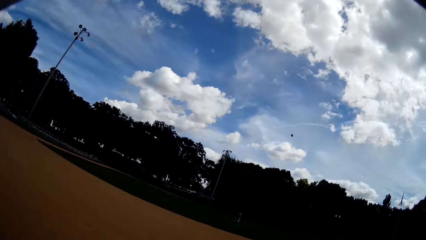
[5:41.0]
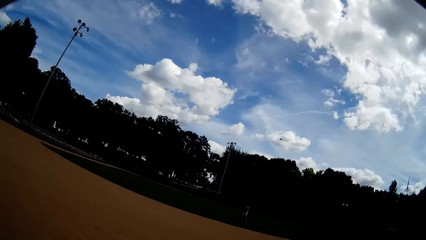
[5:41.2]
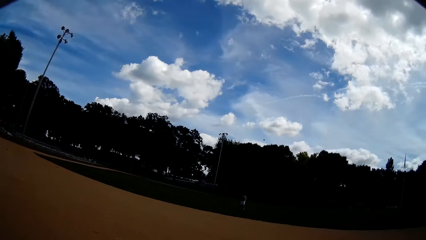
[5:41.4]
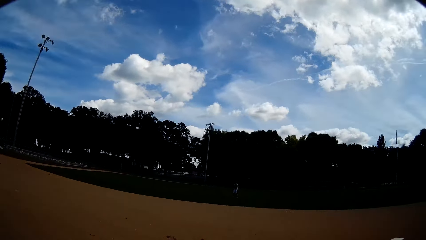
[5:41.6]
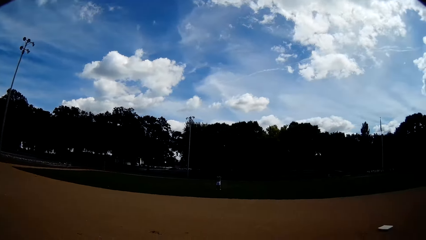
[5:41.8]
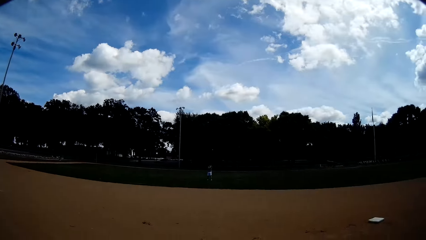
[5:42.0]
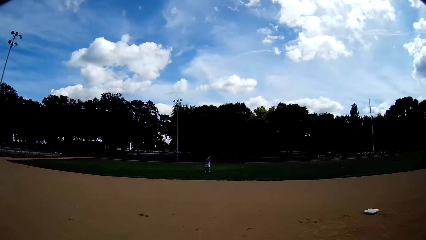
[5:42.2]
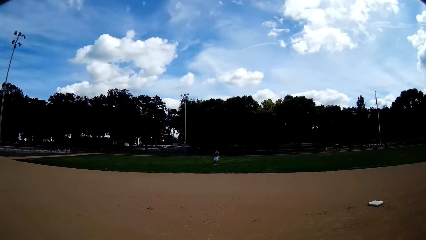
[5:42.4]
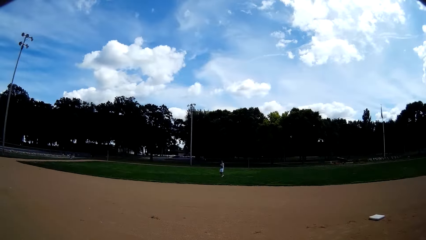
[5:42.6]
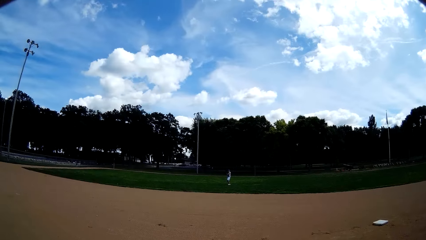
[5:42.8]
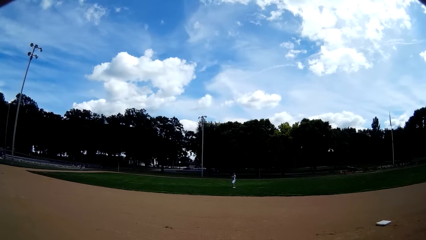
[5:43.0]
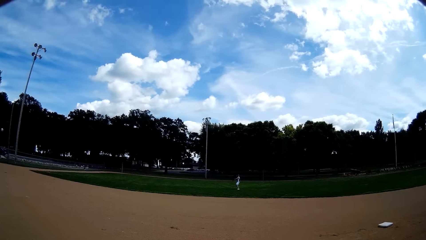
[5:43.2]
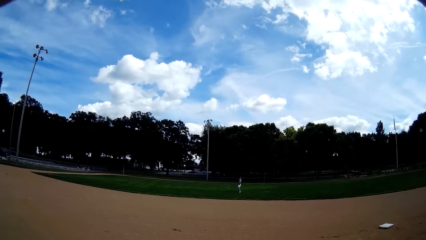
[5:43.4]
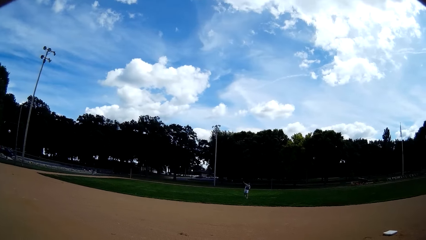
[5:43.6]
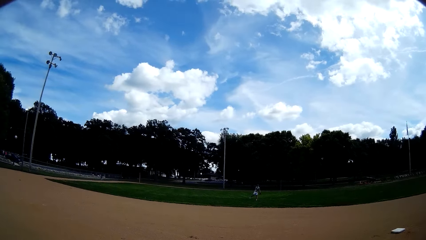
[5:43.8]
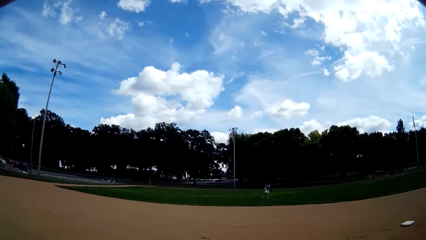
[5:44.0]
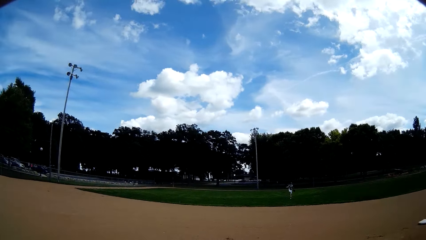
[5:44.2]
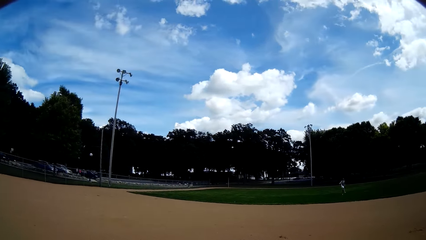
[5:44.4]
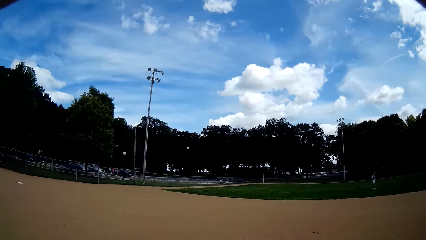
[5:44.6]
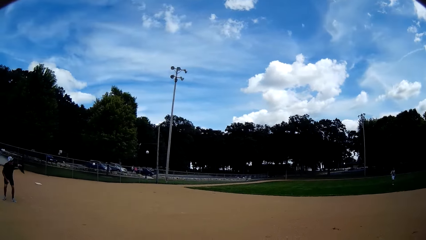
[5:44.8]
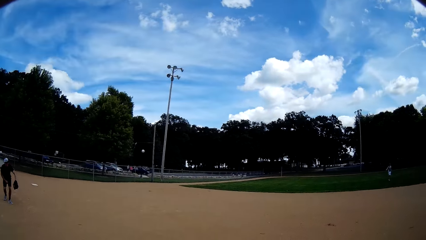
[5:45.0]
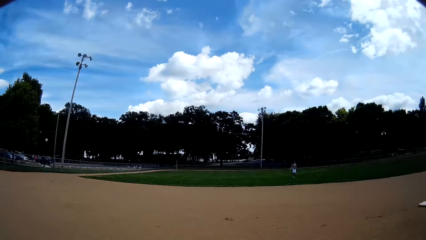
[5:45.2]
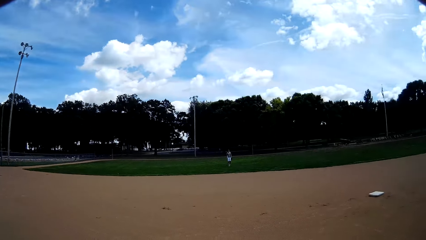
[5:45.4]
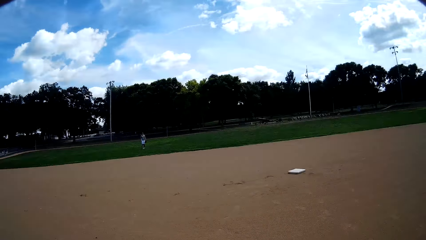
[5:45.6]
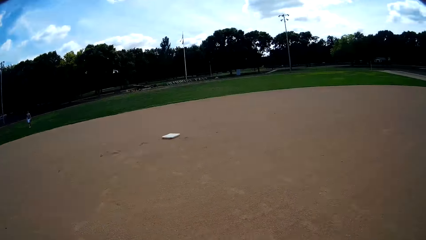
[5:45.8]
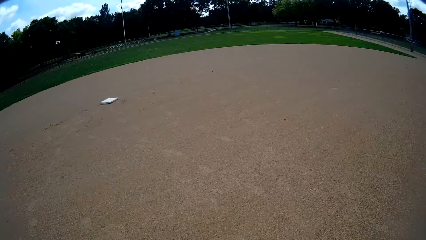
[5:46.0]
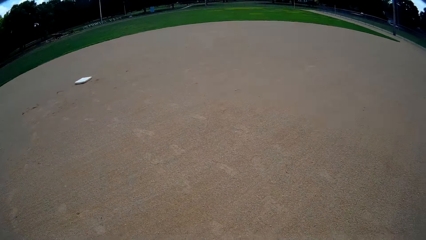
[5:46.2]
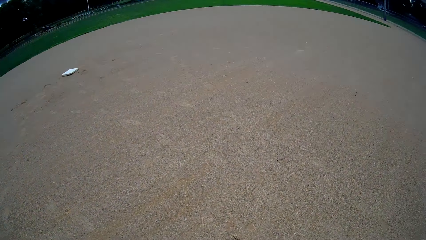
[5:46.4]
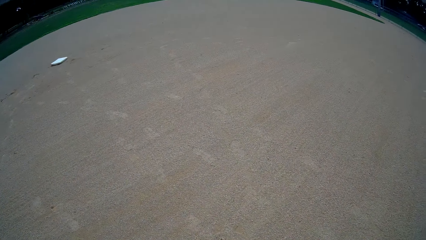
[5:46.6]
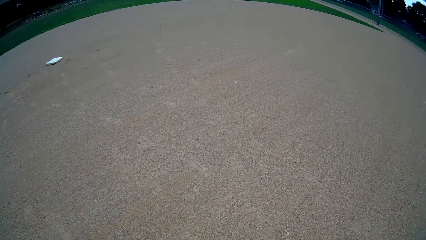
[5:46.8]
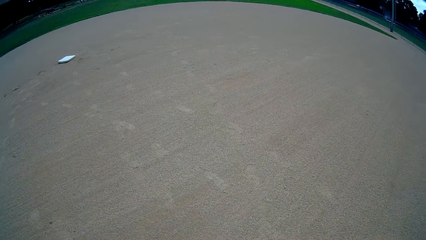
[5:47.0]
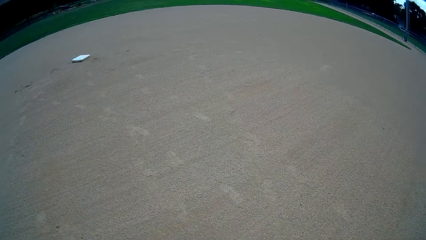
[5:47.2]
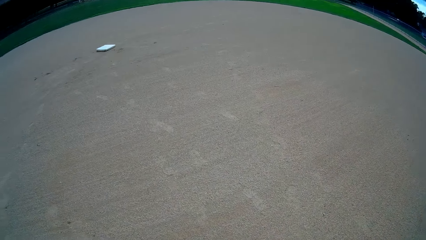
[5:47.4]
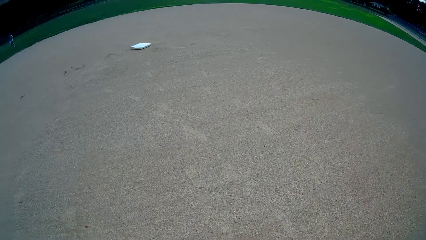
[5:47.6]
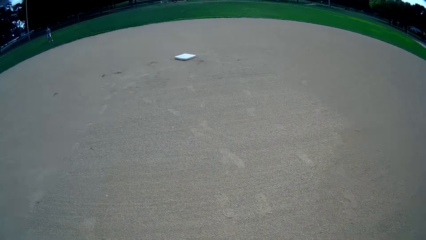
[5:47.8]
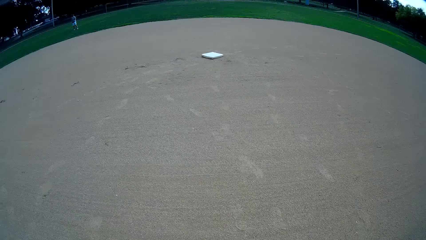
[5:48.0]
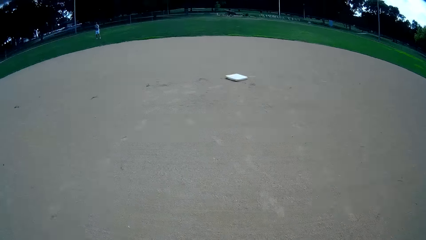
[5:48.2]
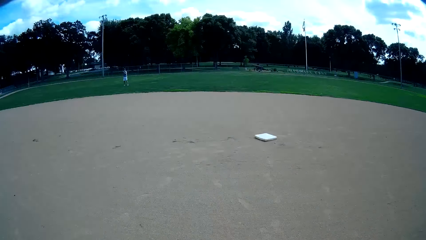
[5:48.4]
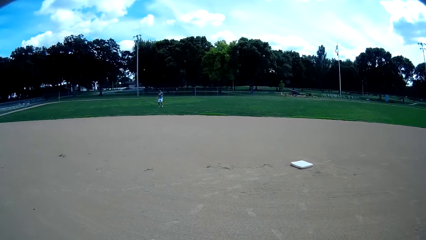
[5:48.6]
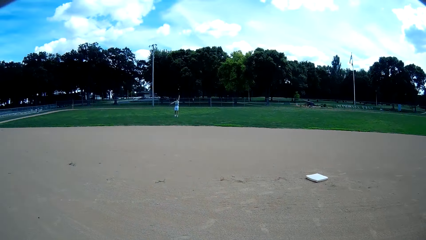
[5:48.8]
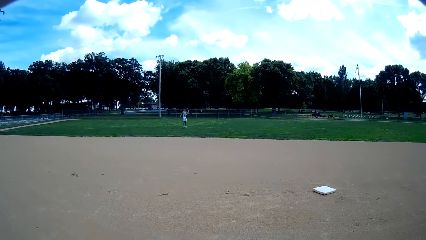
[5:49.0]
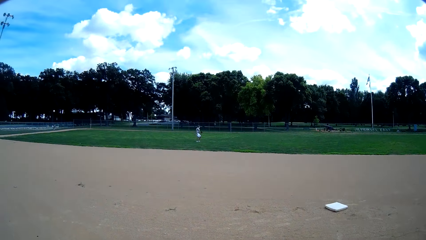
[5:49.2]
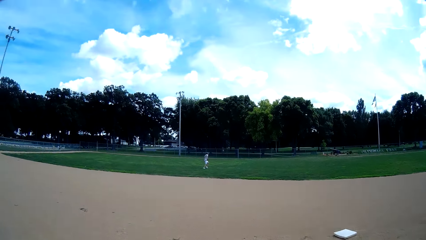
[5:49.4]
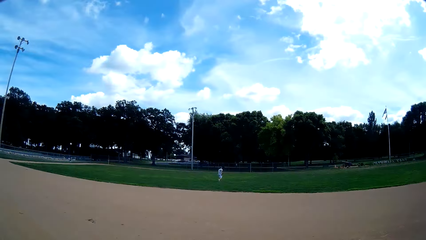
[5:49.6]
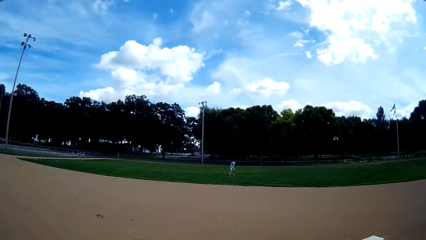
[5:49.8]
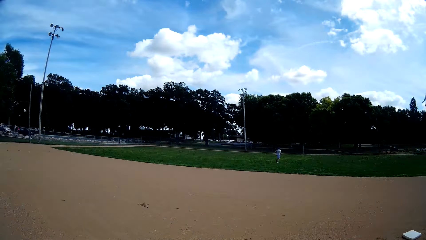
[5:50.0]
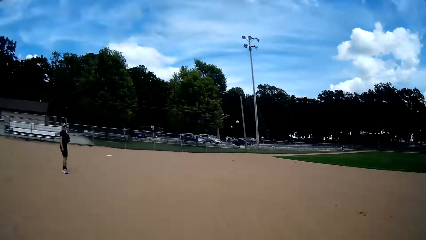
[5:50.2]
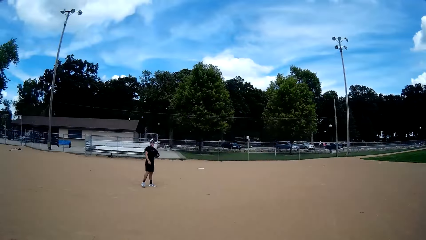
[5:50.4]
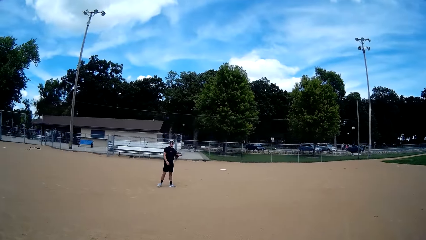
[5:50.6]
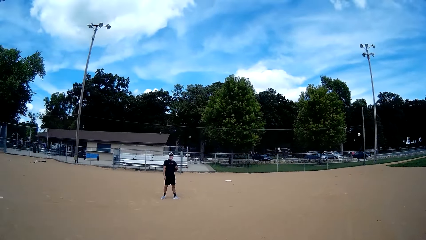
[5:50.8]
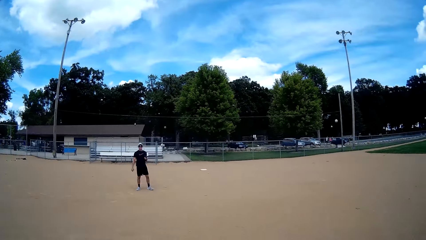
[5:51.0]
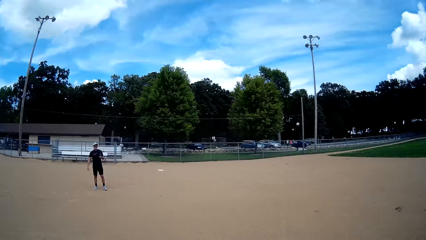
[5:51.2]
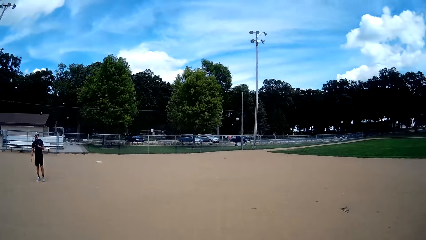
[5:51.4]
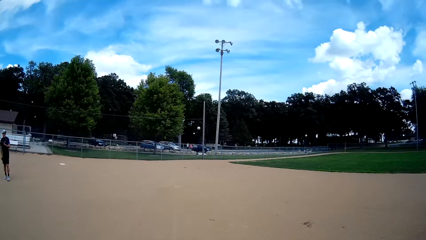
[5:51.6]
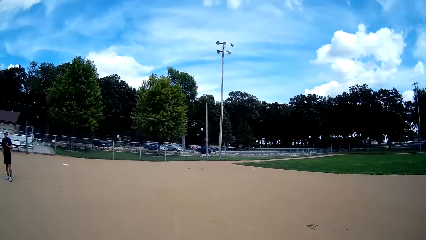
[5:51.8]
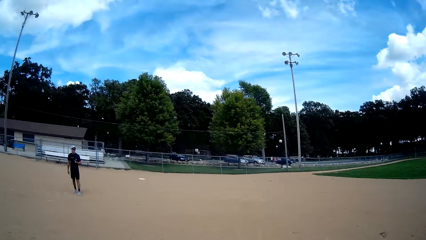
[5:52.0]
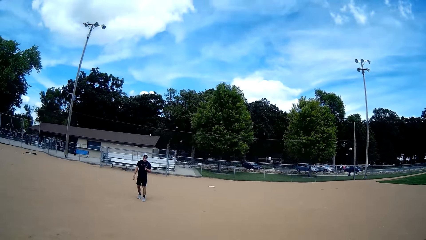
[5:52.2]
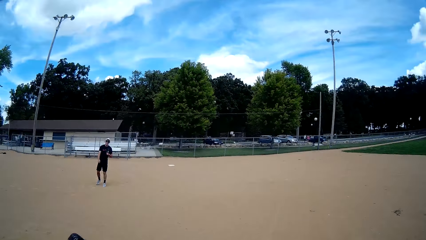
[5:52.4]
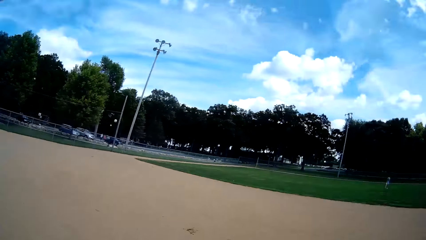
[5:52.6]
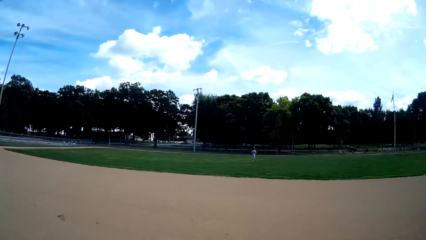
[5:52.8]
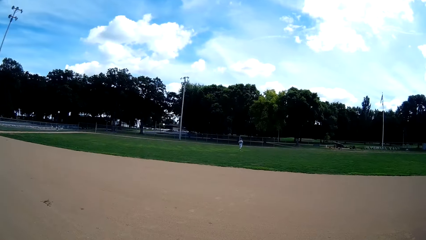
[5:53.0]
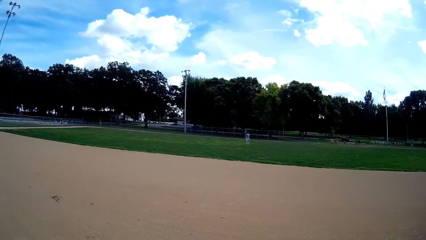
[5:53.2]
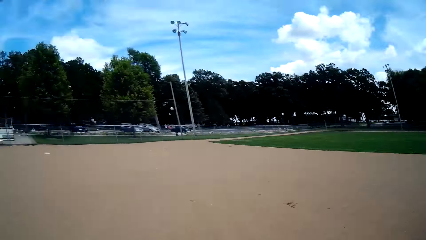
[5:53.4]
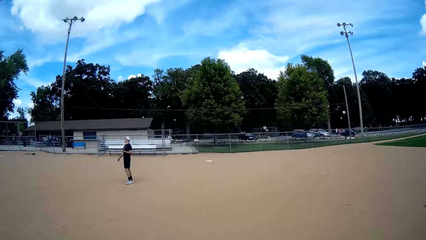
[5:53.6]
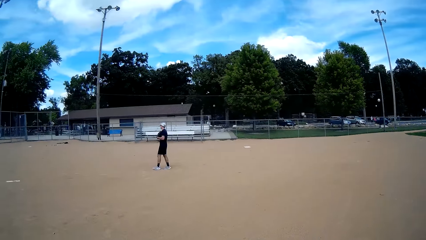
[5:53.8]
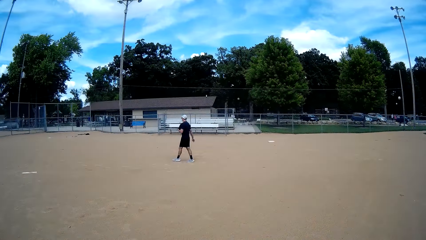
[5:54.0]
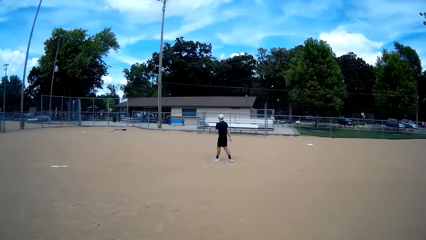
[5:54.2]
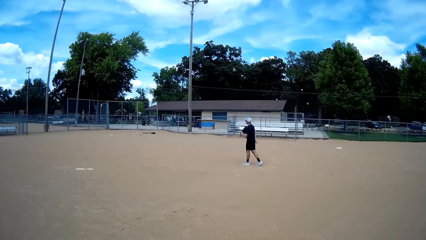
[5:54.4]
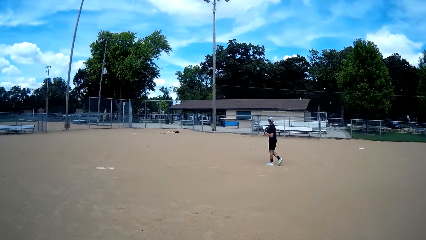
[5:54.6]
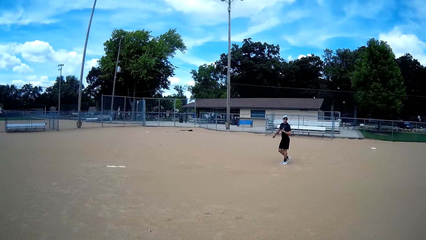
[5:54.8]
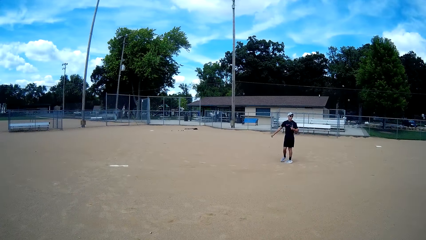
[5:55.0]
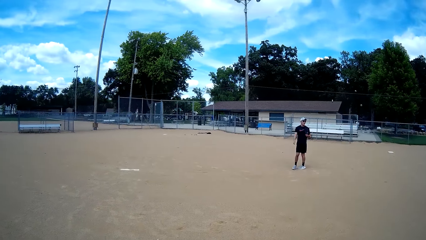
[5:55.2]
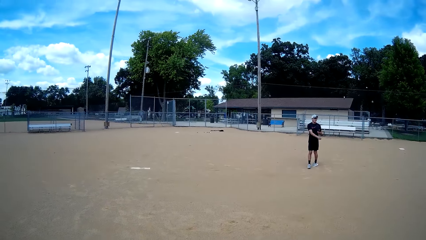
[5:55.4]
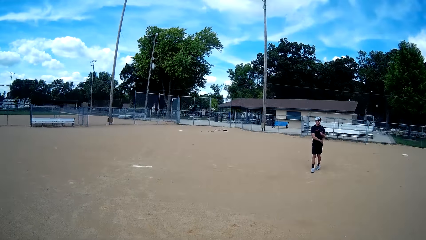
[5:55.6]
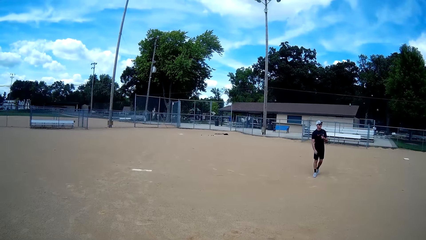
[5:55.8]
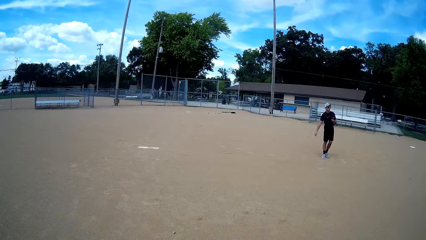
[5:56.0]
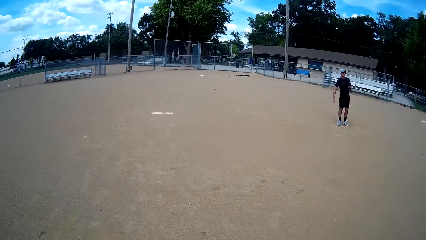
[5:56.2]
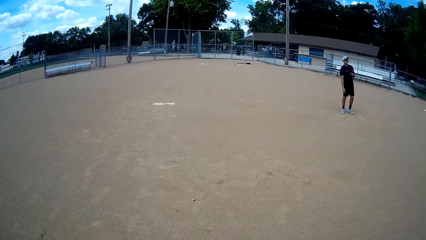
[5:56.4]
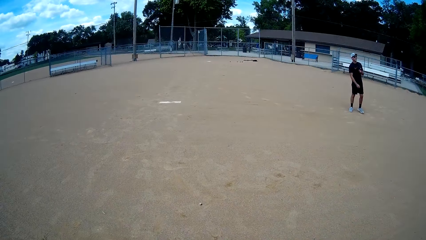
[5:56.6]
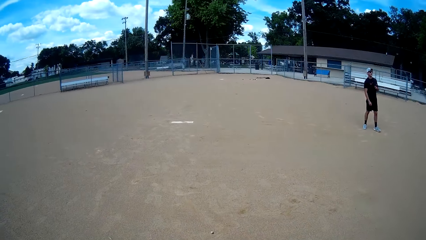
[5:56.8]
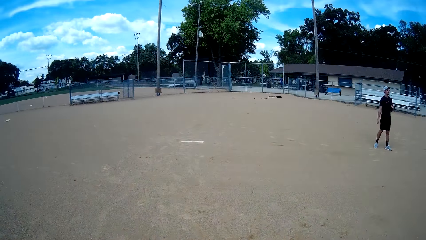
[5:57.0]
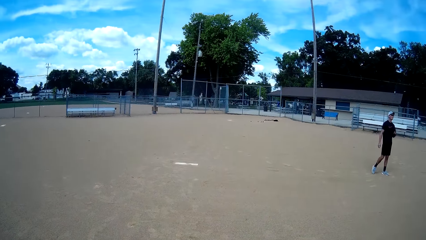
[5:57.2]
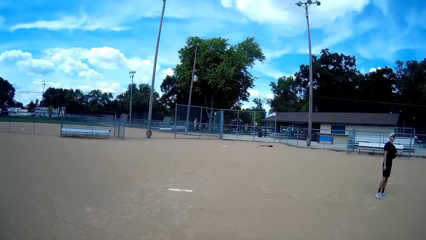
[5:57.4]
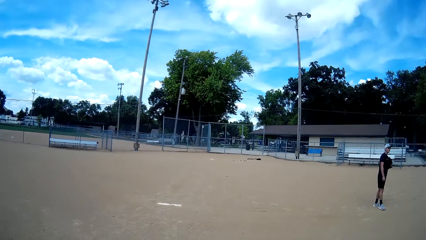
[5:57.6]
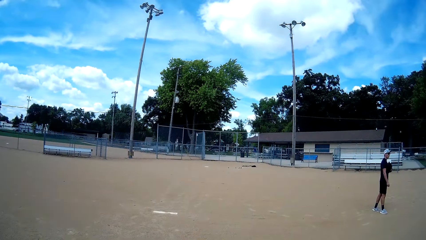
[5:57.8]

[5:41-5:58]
The camera wearer throws the ball towards a man with his right hand. The man catches the ball with the baseball glove on his left hand. The man throws the ball towards another man with his right hand. The first man hits the ball. The other man hits the ball. The other man catches the ball with the baseball glove on his left hand. The first man walks around. The first man misses the ball. The first man hits the ball. The other man steps backward. The other man interacts with the camera wearer. The first man walks around. The other man walks around.
